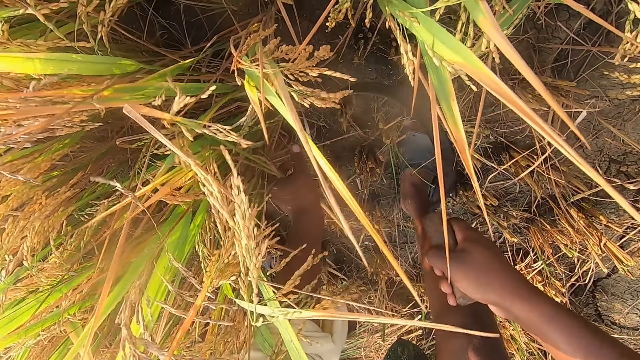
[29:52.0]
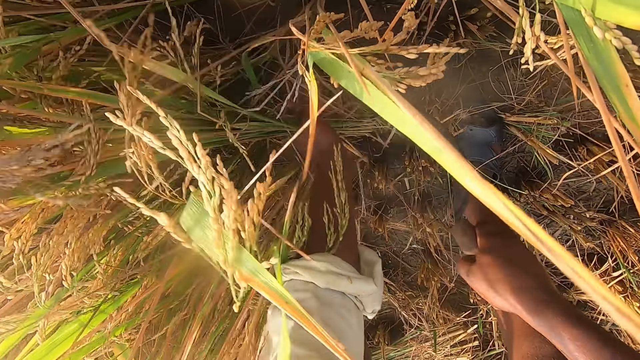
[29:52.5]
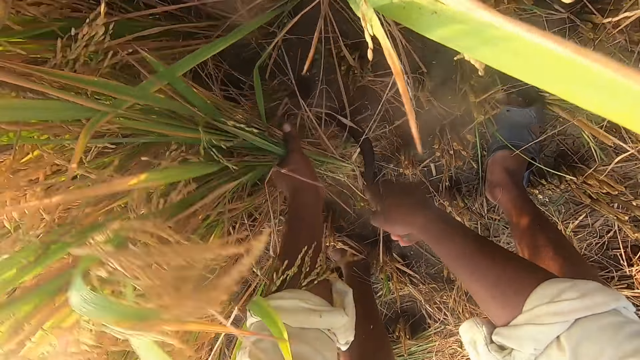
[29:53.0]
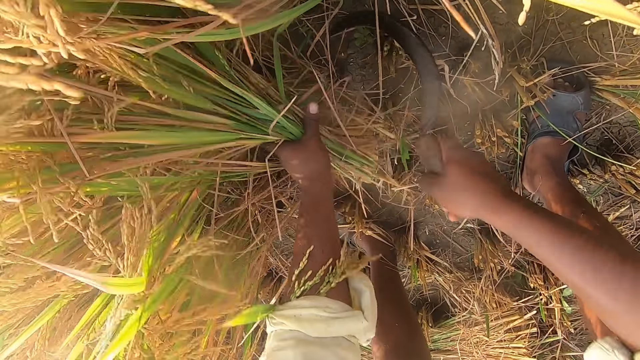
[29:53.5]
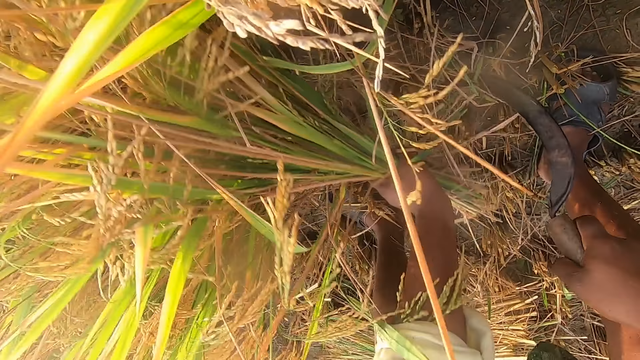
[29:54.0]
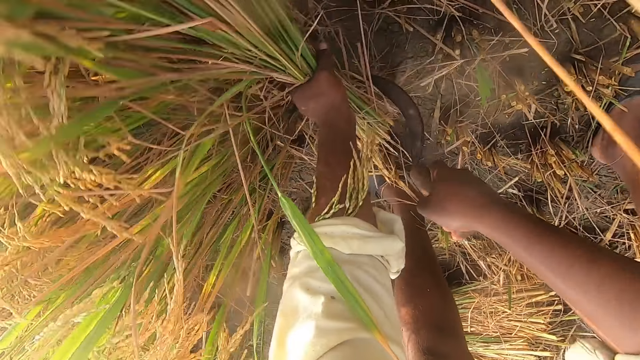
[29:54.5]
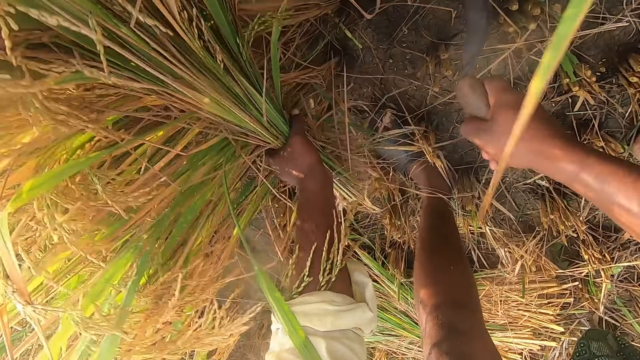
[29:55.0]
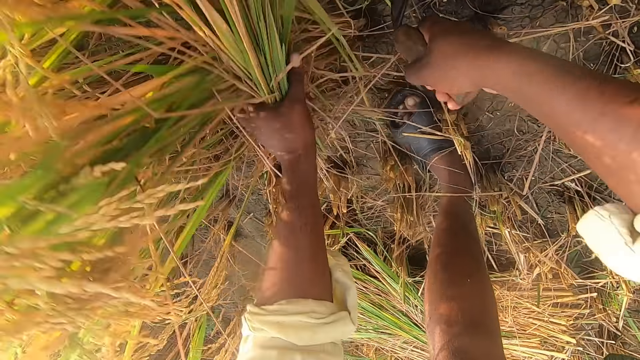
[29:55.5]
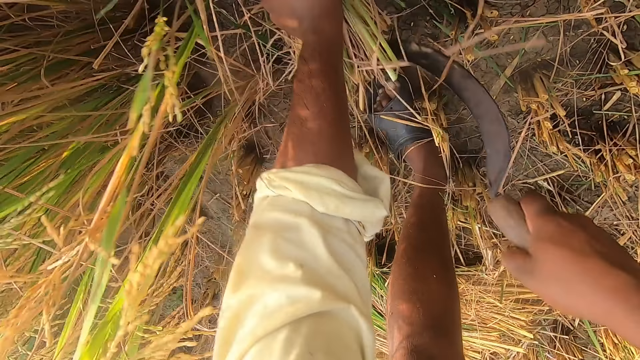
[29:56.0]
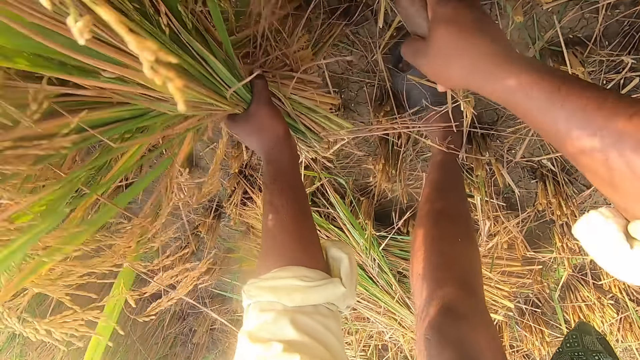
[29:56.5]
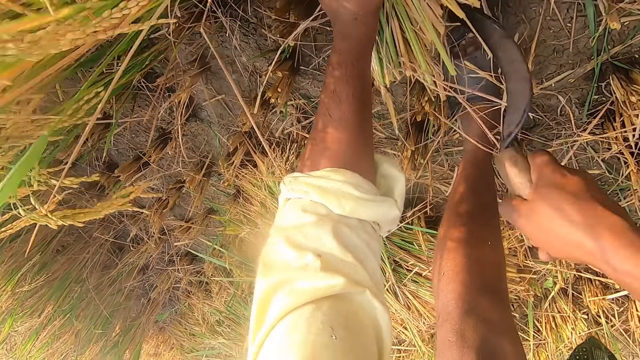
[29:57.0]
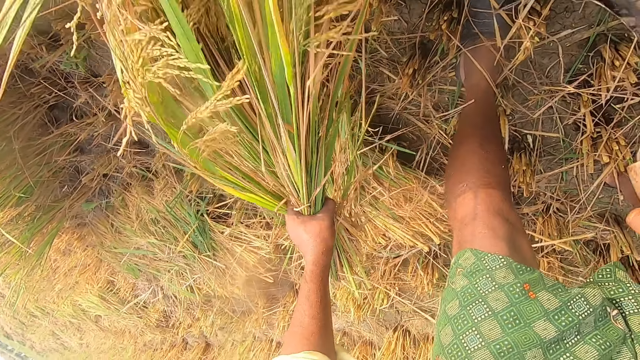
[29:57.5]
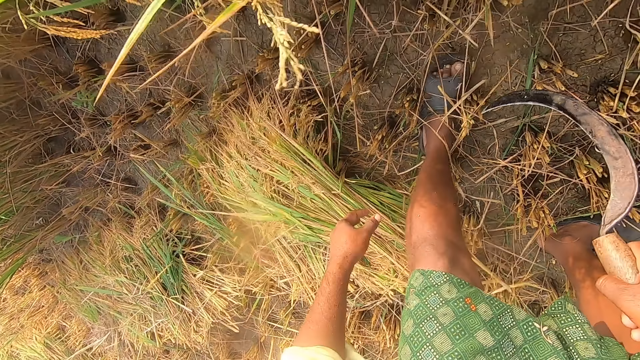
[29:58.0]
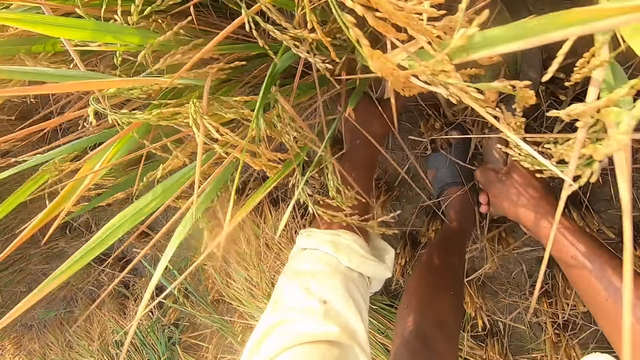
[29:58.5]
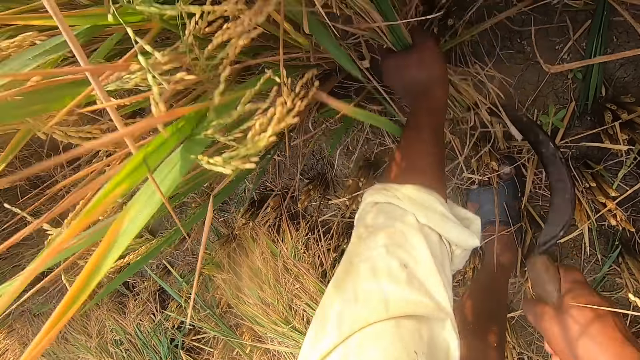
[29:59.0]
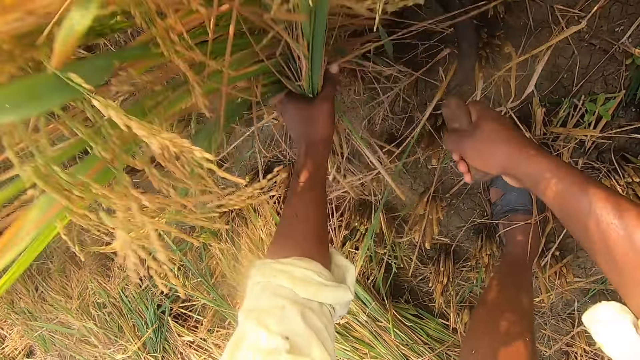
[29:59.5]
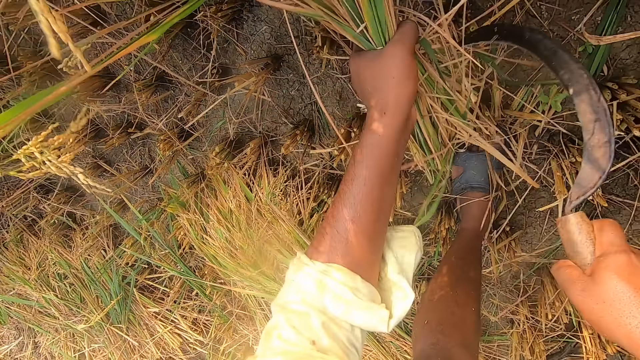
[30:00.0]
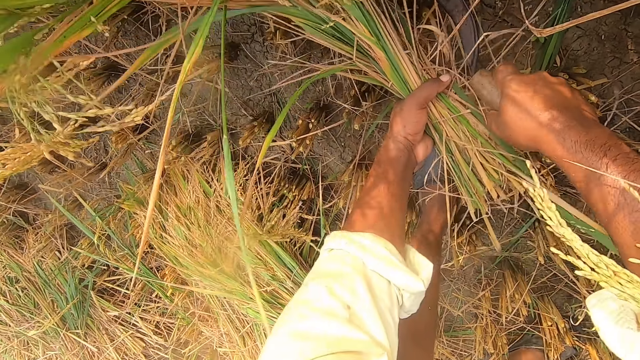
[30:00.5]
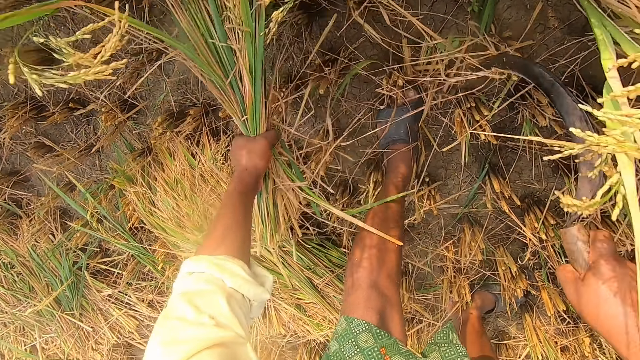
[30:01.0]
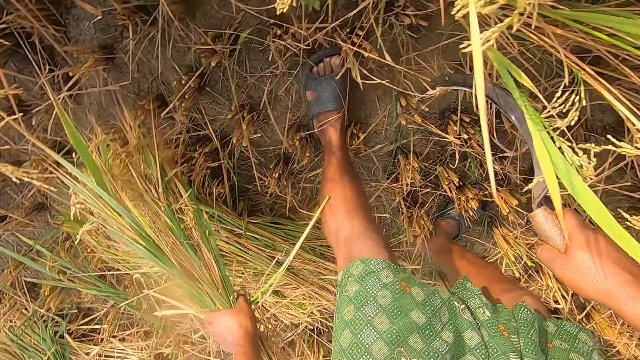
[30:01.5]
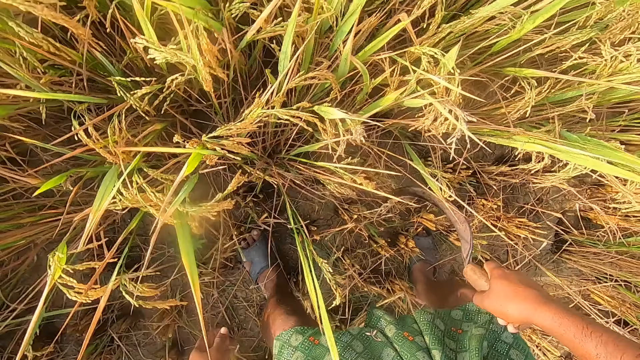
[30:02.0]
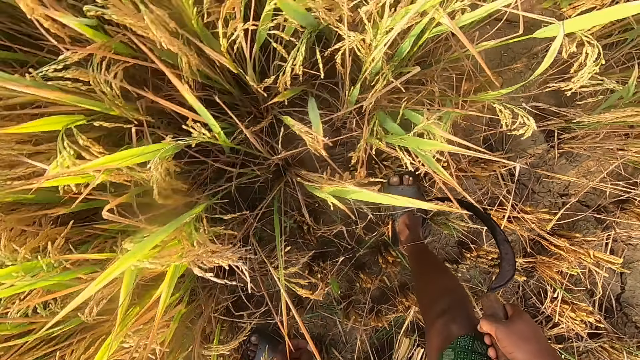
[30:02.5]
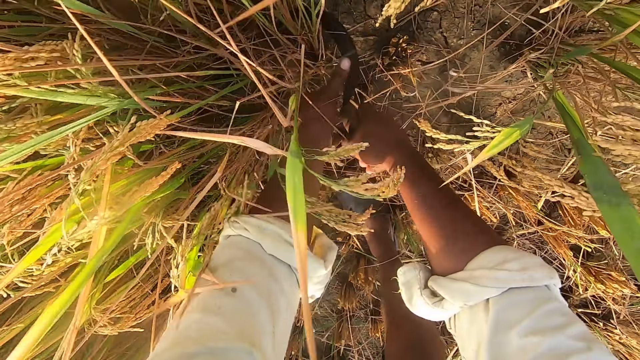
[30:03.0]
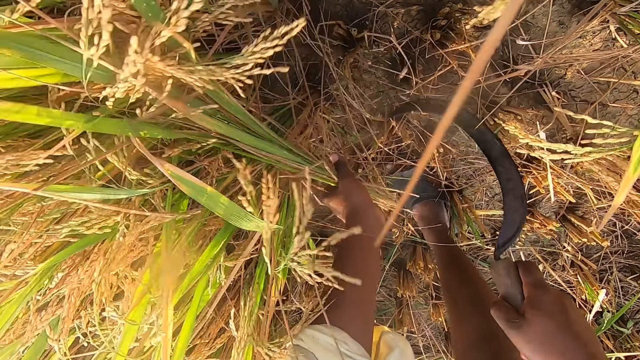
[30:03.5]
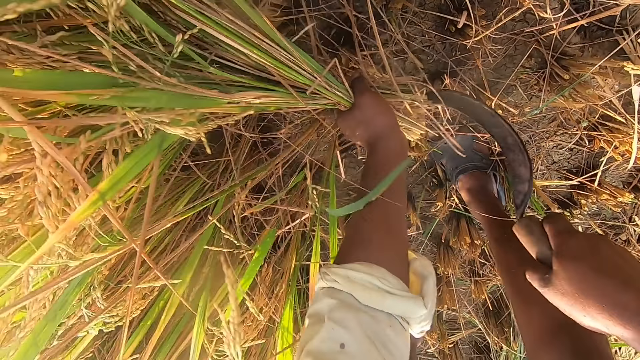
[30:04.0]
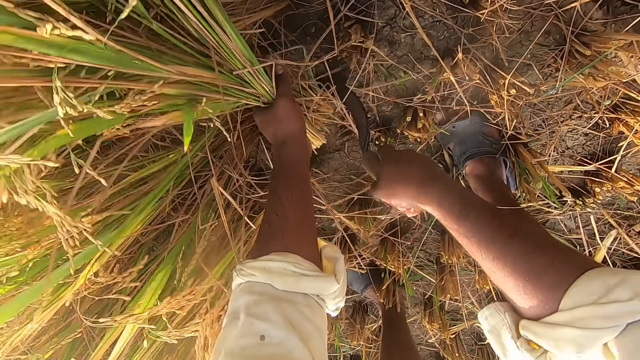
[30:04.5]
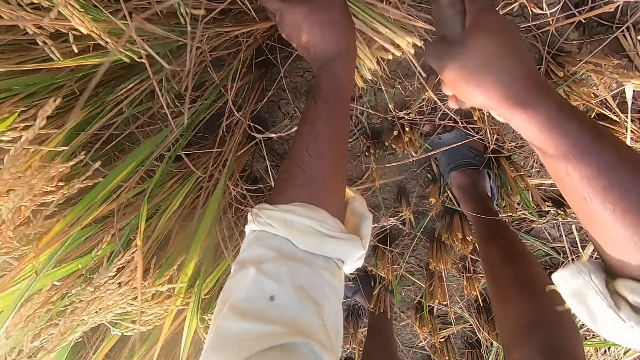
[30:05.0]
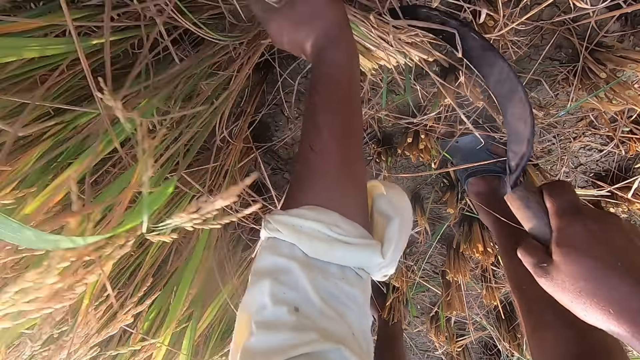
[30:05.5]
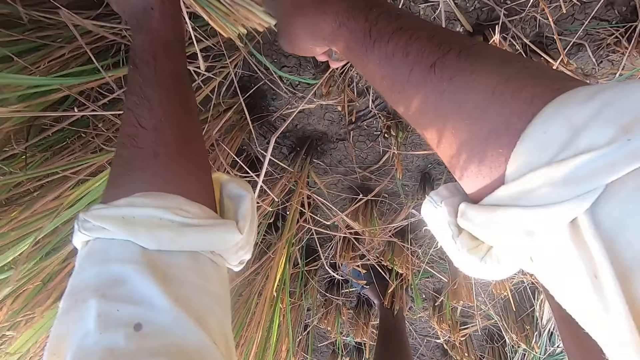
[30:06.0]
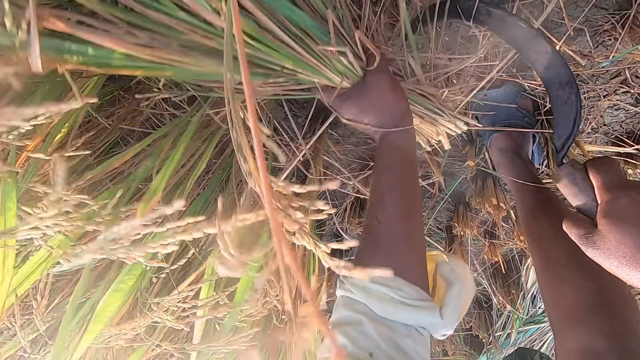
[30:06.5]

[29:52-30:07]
The camera wearer removes the wheat or grass from the ground with a sickle. They drop the wheat on the floor. They remove the wheat from the ground with a sickle. They place the grass aside. They cut the grass with a sickle.

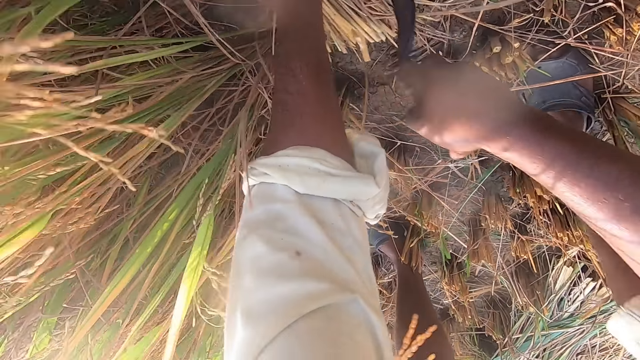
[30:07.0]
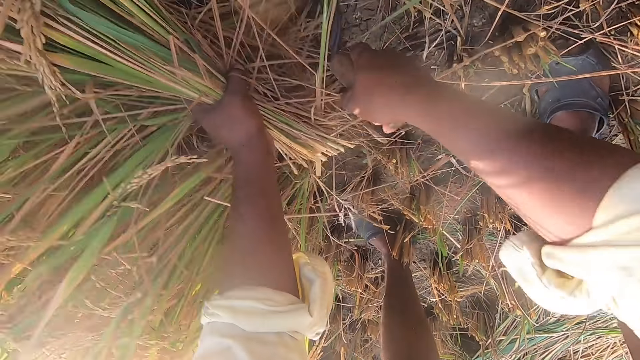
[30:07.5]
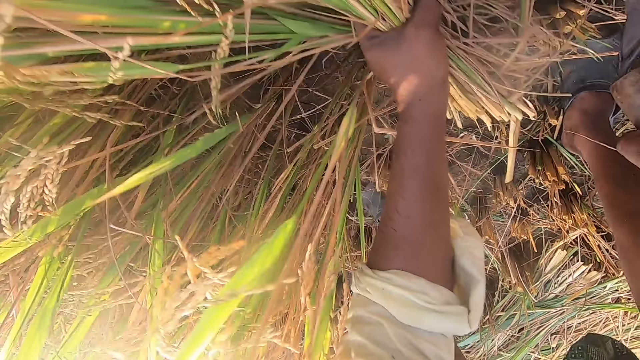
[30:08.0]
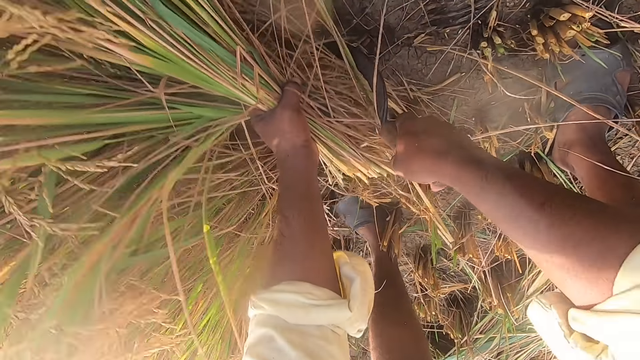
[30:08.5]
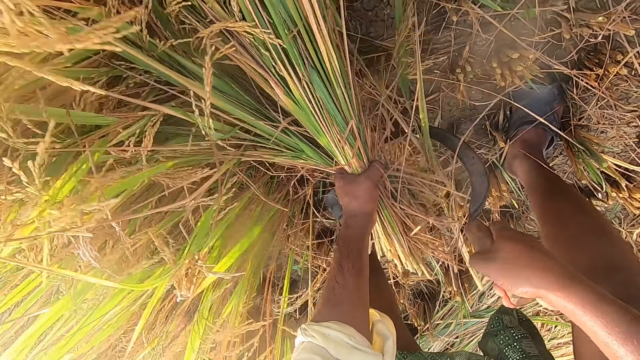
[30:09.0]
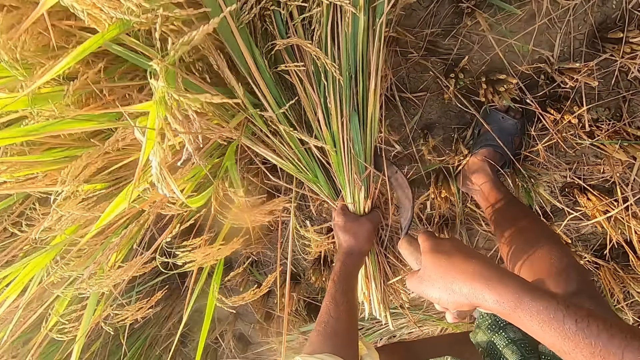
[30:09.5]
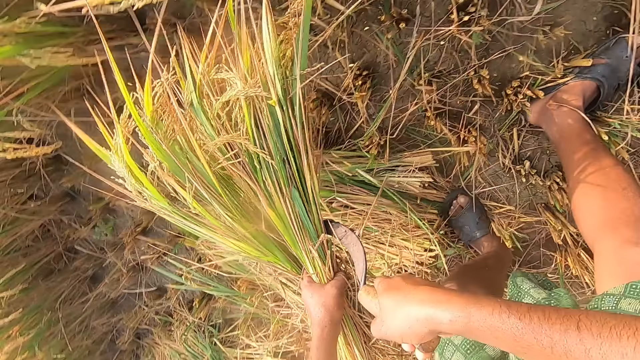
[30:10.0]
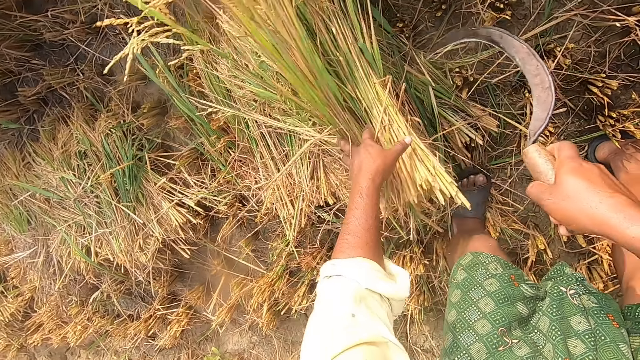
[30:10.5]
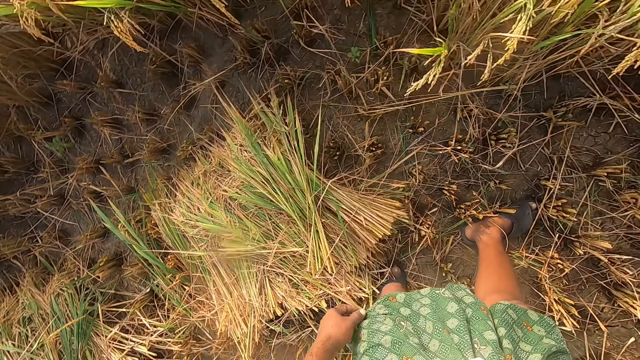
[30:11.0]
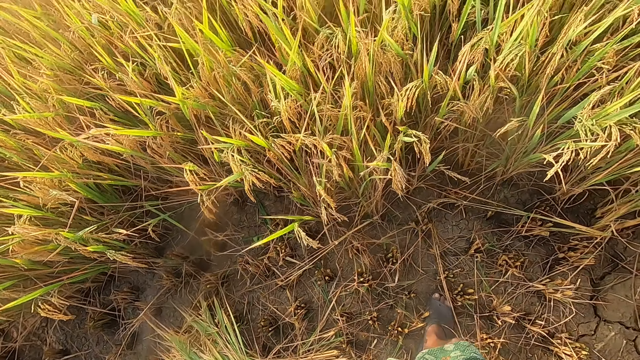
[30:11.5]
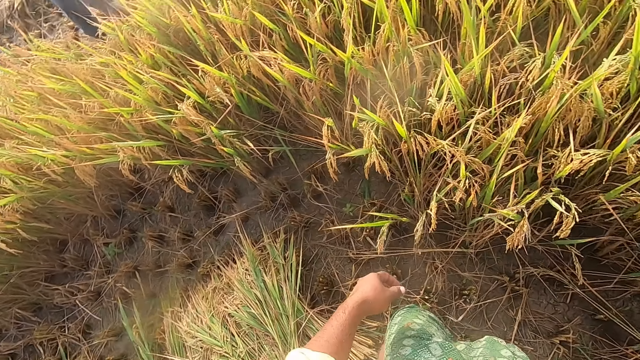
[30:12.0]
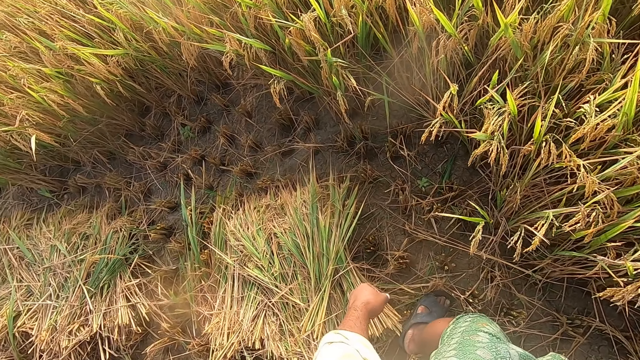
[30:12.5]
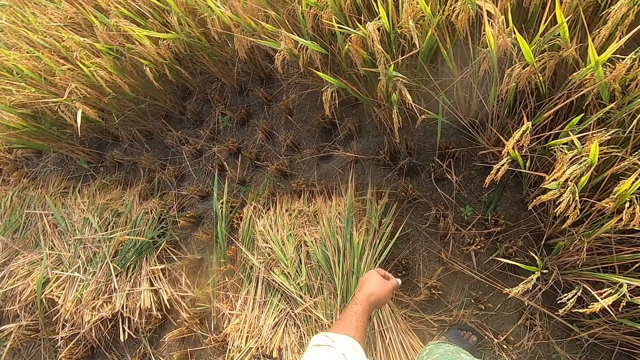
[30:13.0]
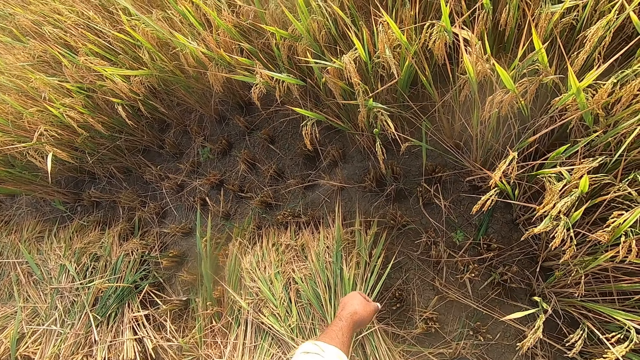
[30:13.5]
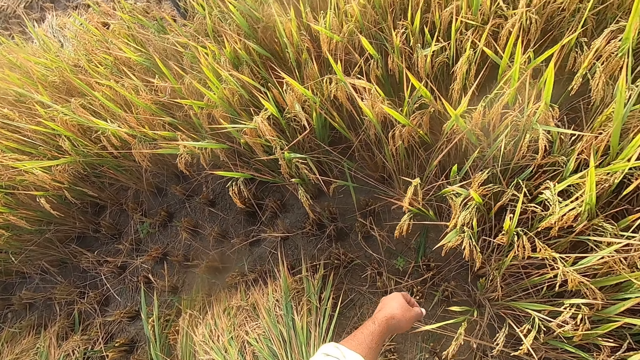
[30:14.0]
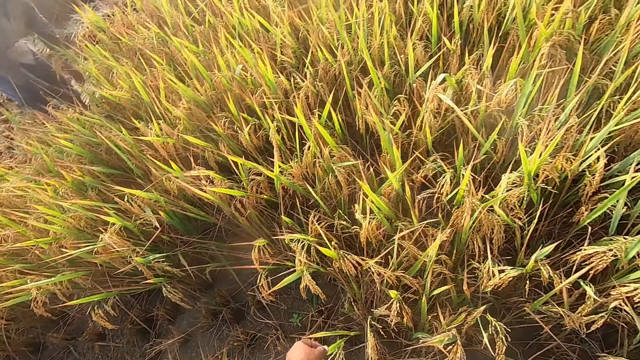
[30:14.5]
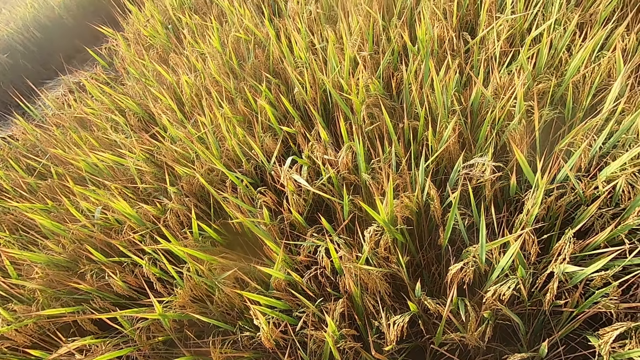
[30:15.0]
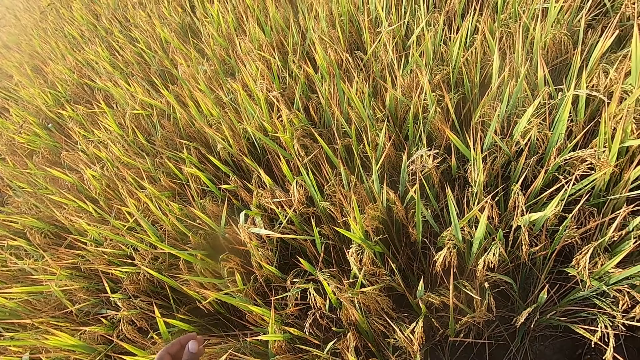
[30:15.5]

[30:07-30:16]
The camera wearer drops the wheat on the floor. They look around.
